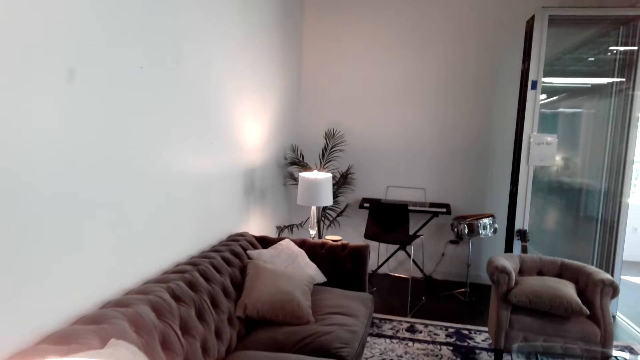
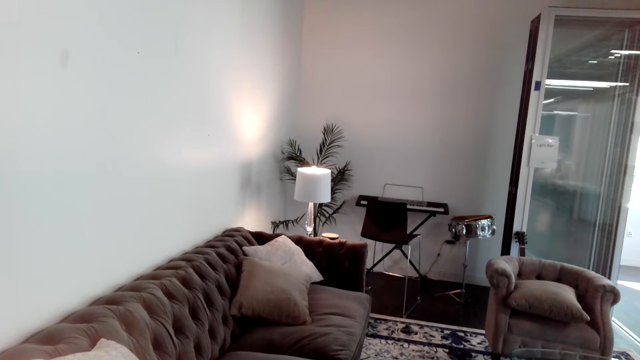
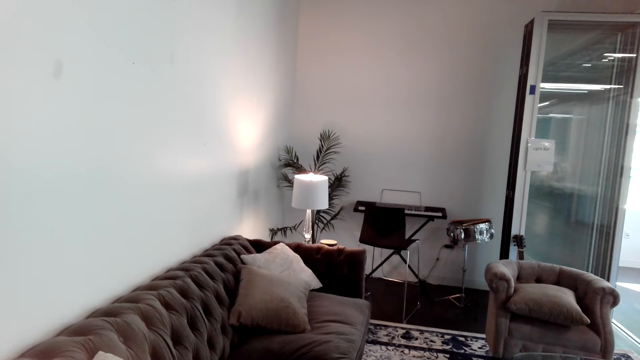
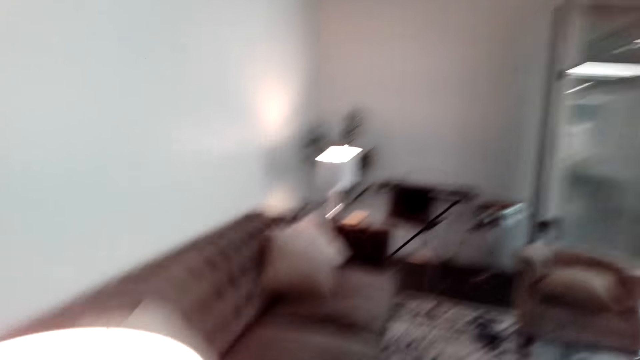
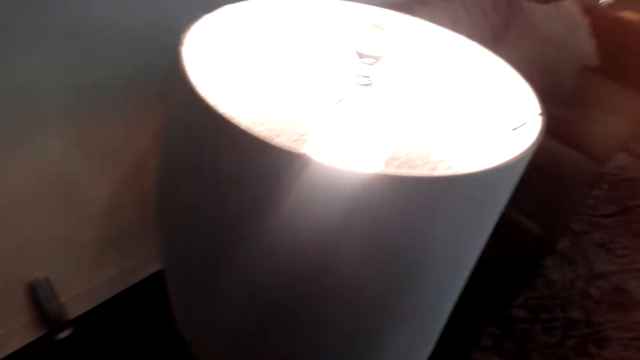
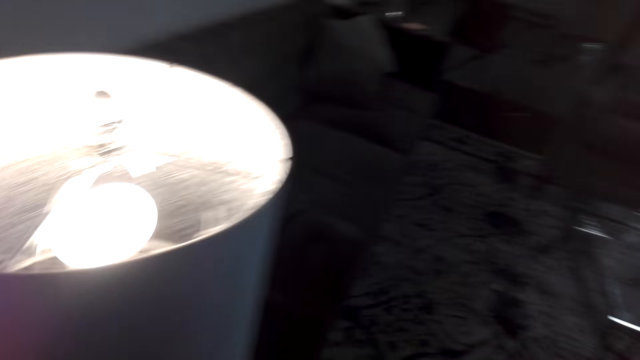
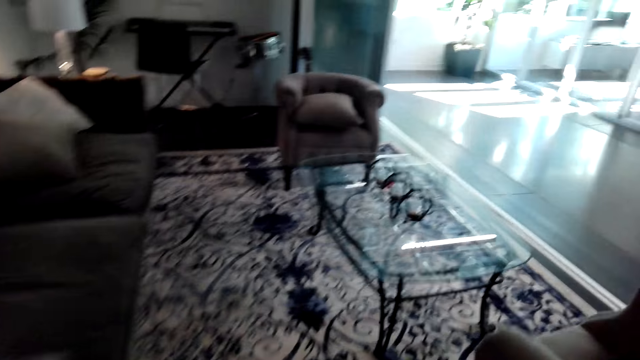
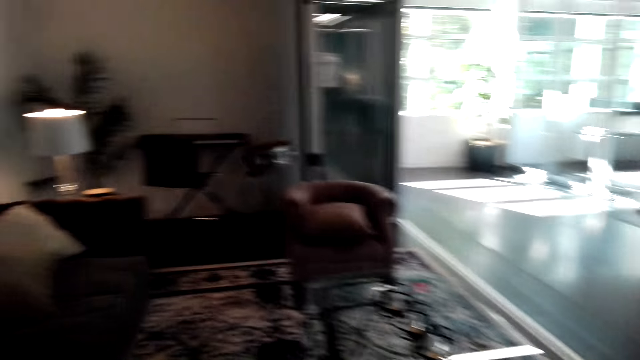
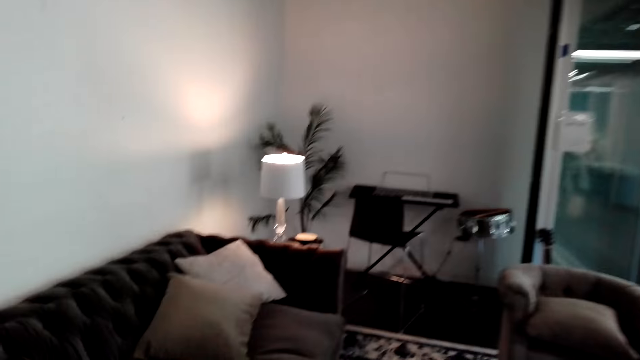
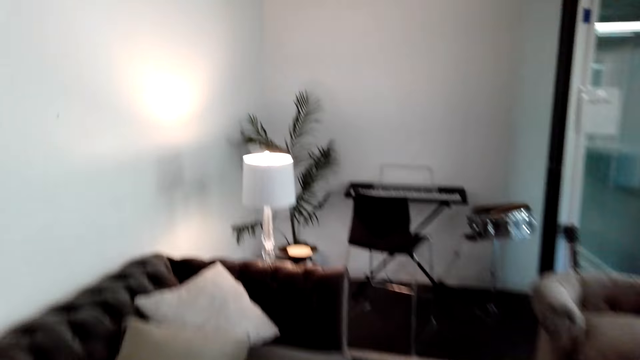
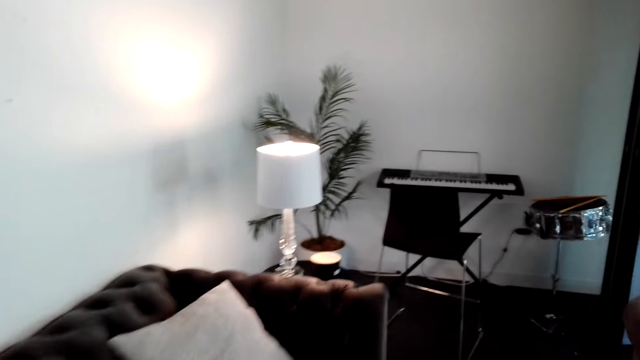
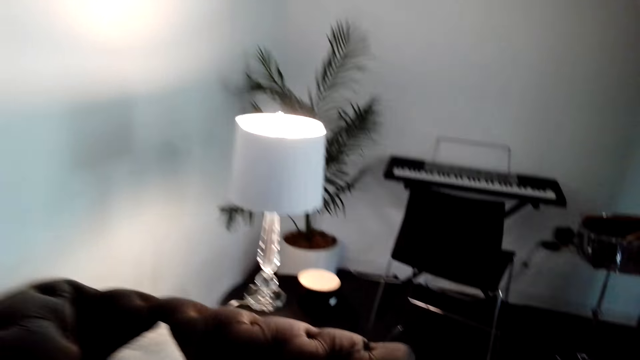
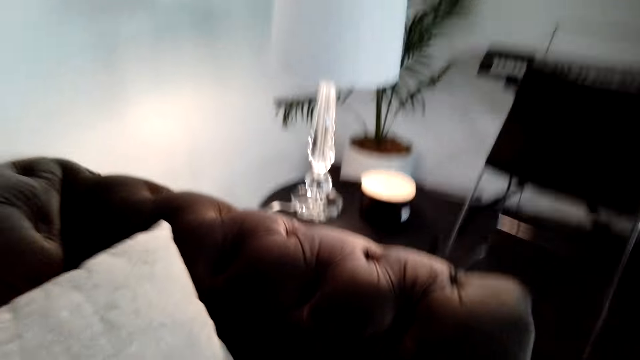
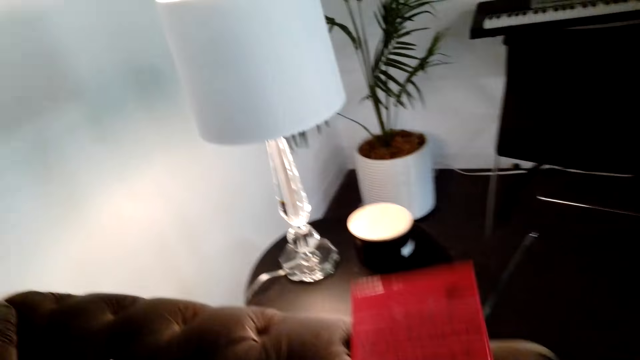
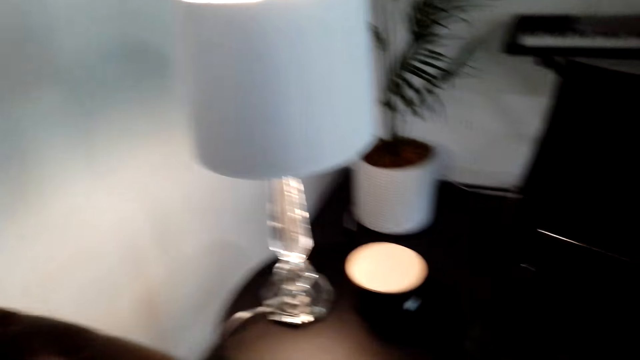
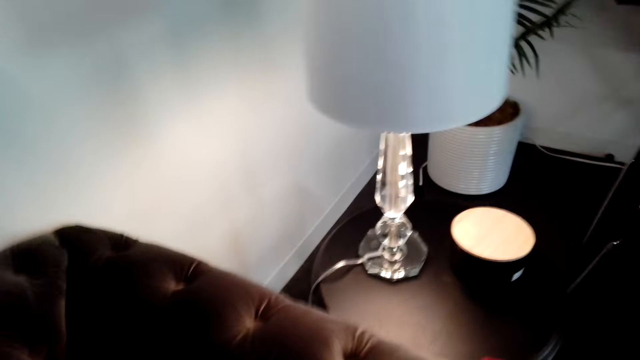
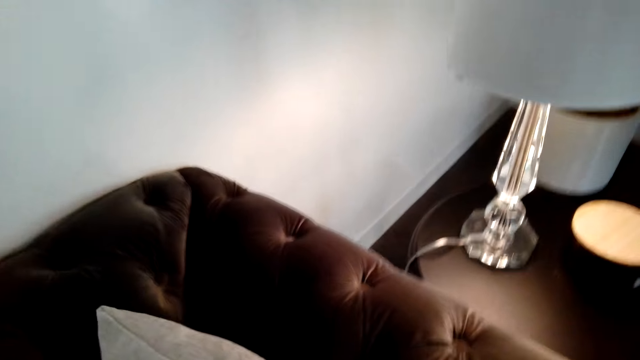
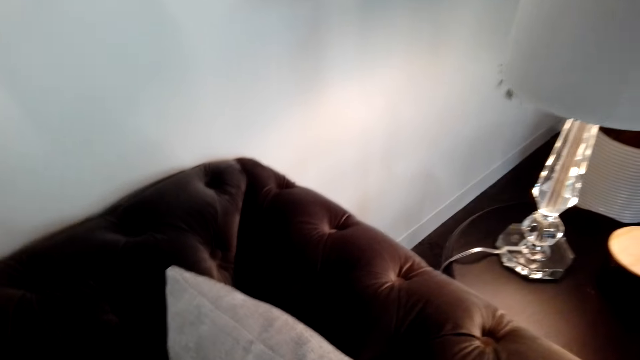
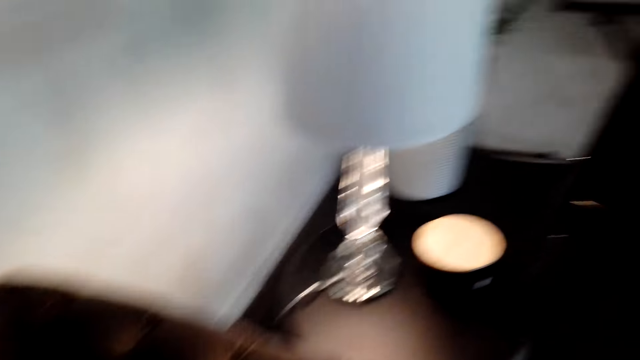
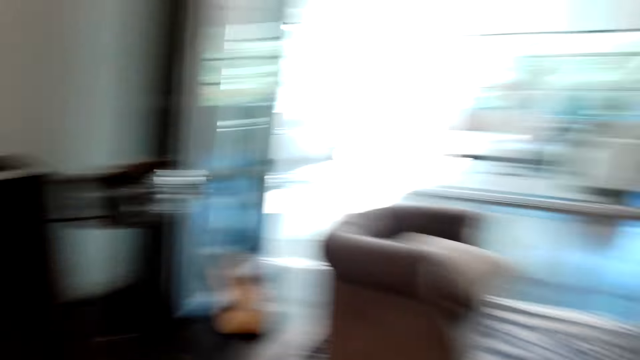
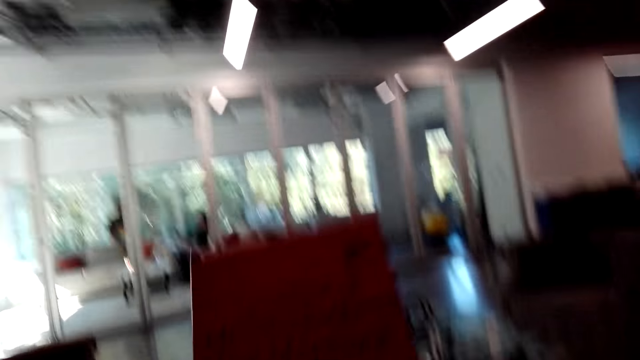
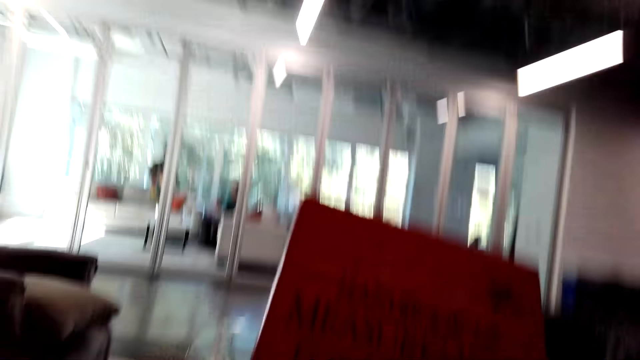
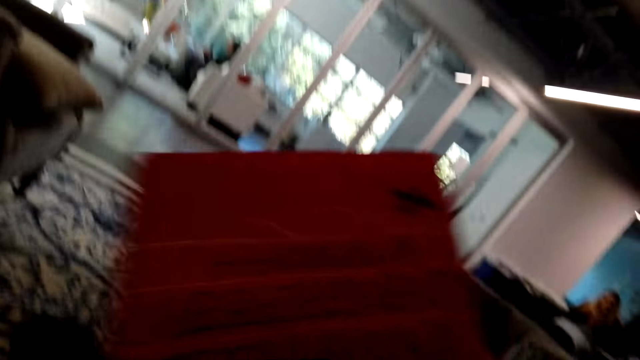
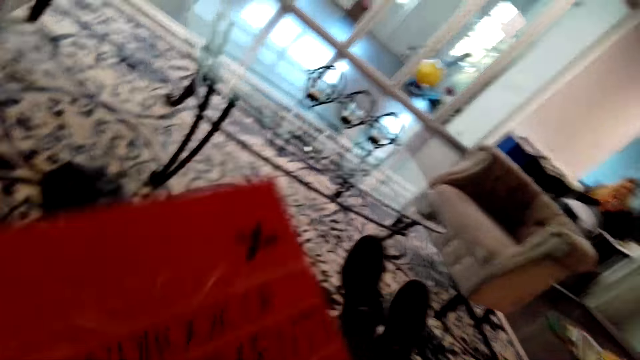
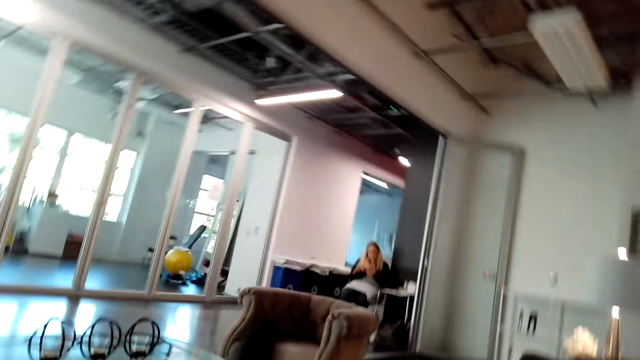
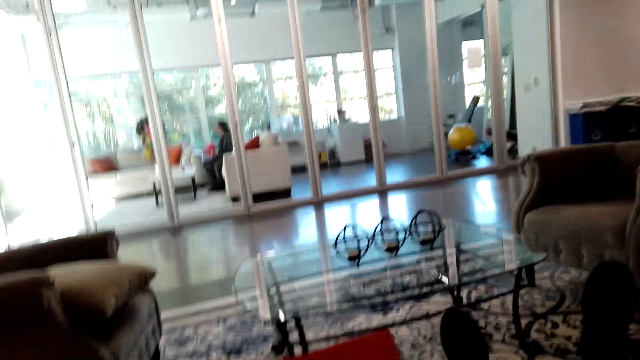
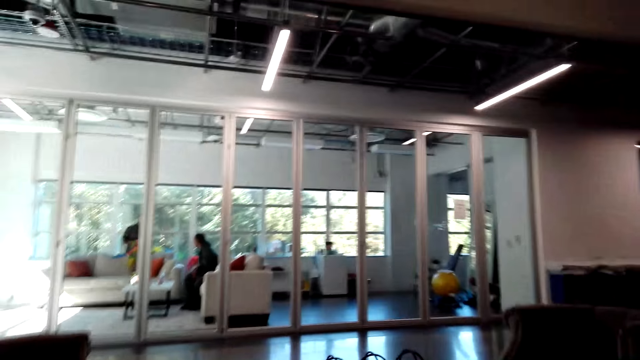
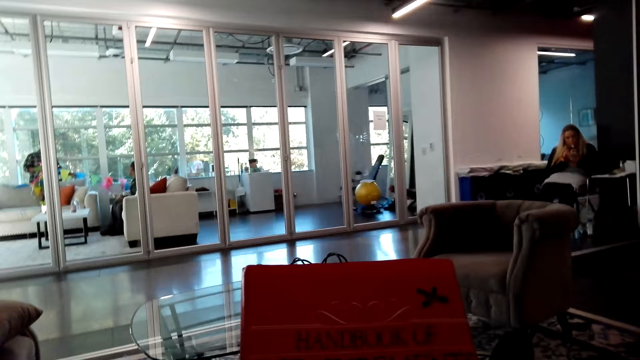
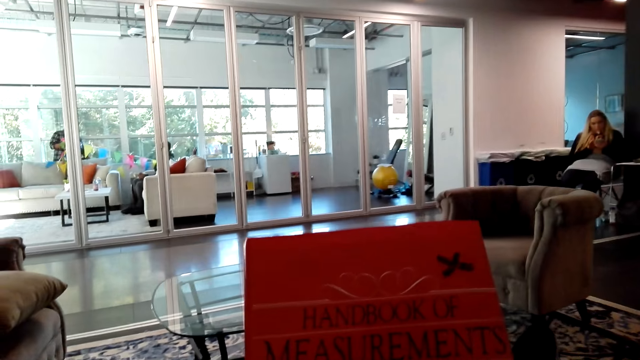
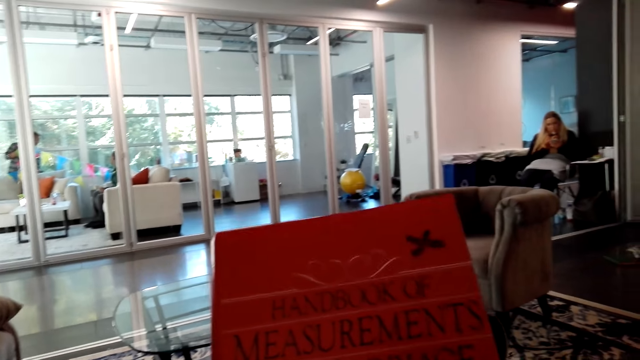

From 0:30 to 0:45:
The camera wearer walks around the room. They place a book on the chair. They hold the book. They turn right. They sit on the chair.

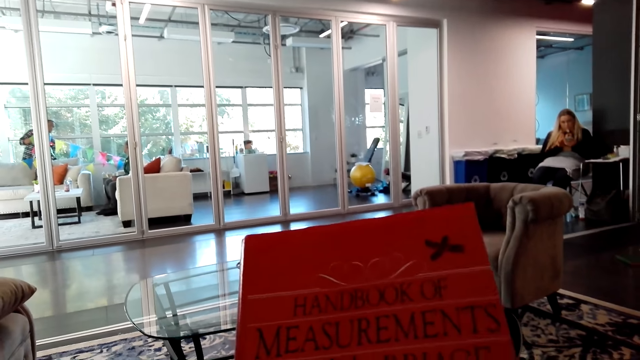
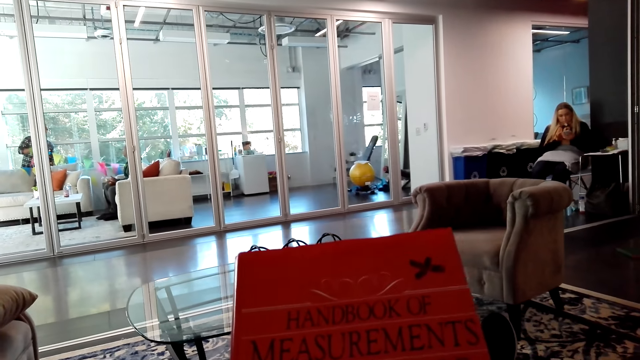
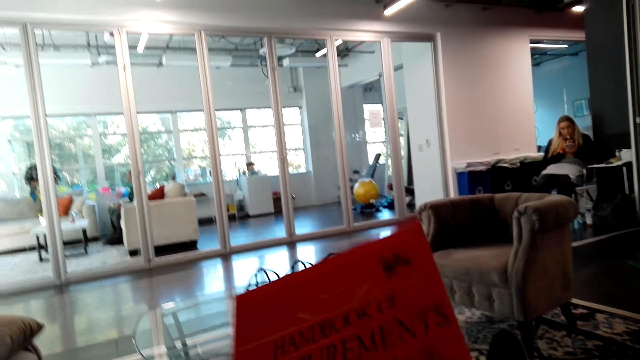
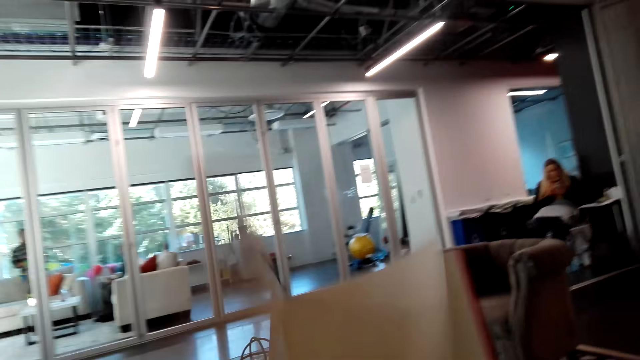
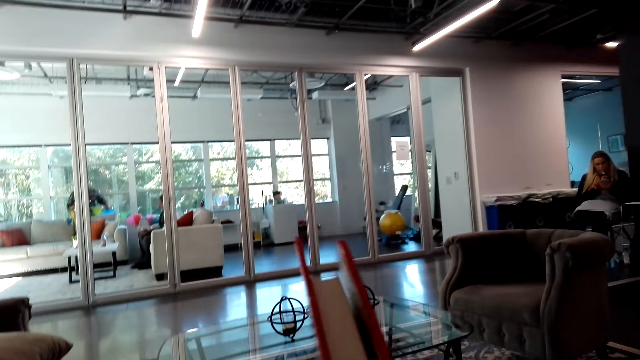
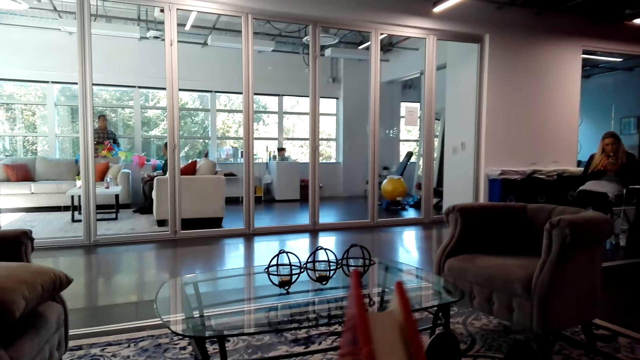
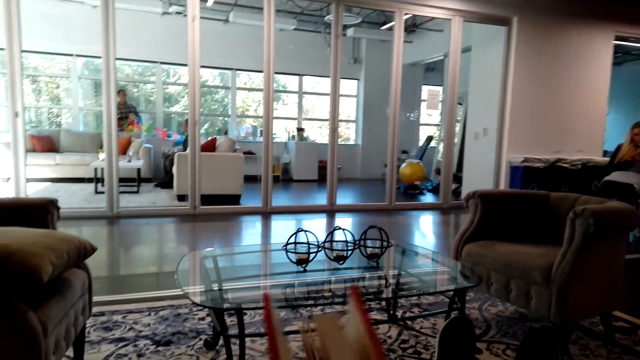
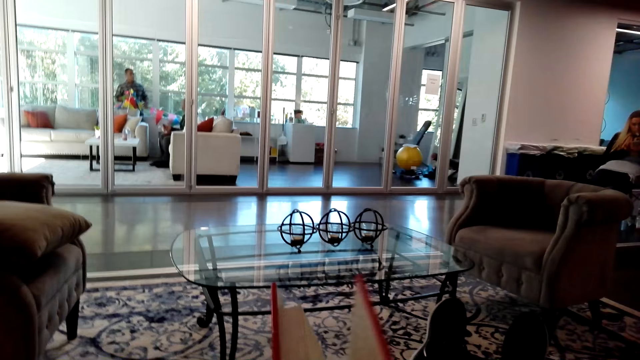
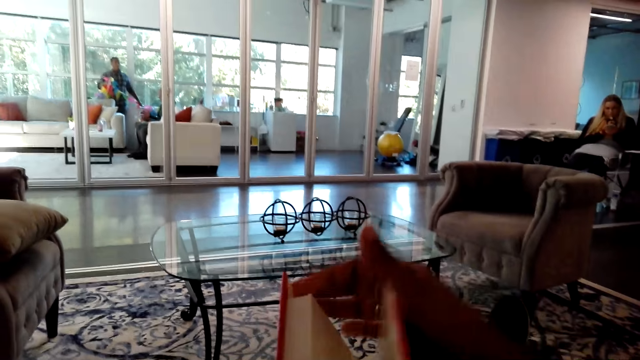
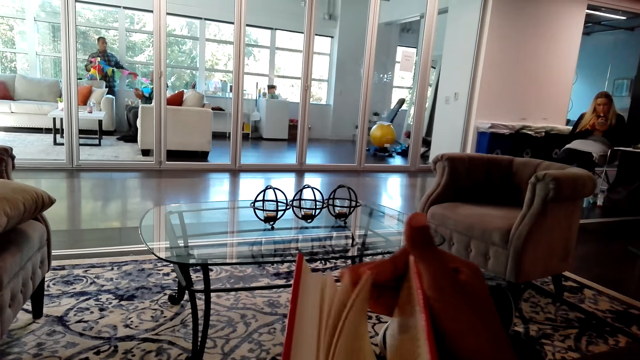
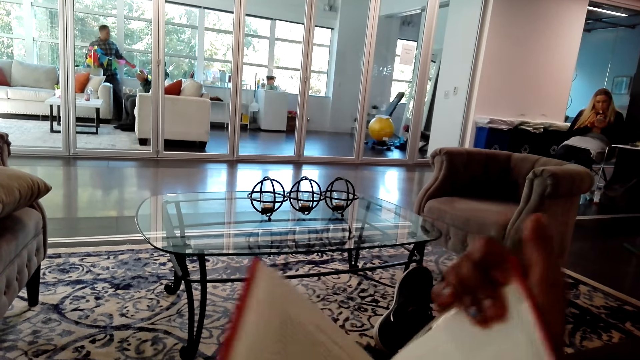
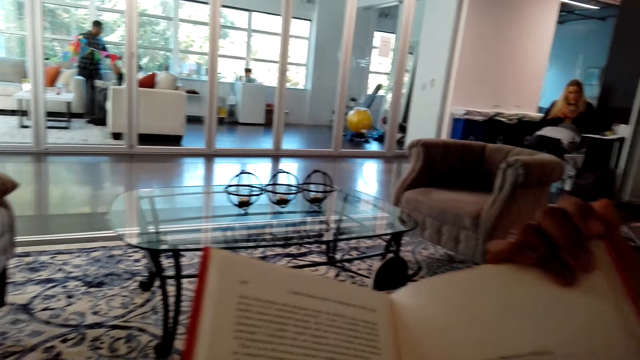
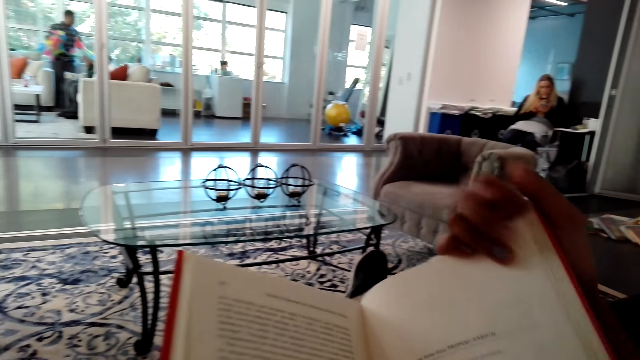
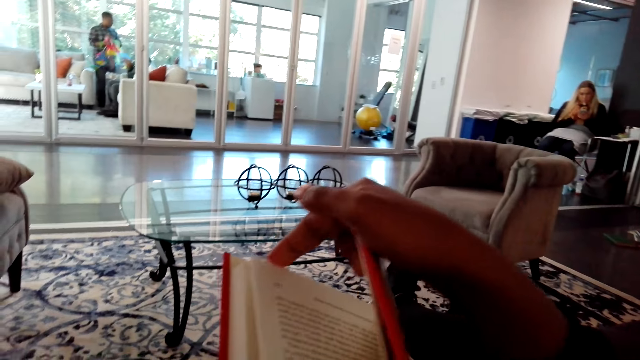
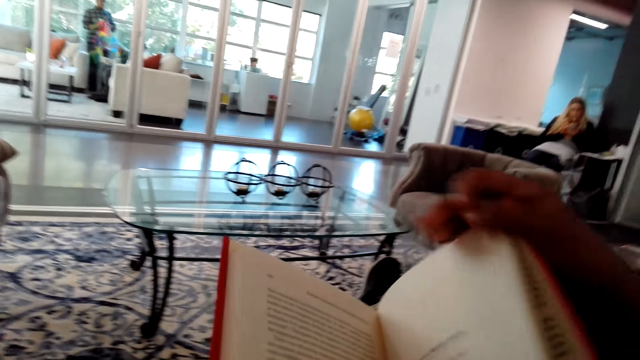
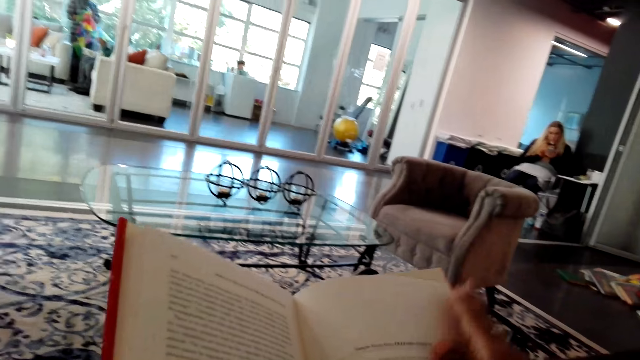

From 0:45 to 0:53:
The camera wearer opens a book. They peruse the book. They open the pages of the book.
